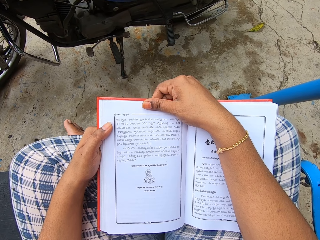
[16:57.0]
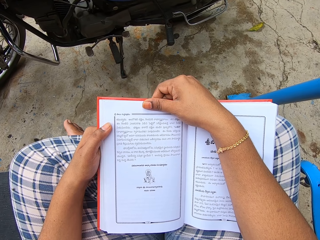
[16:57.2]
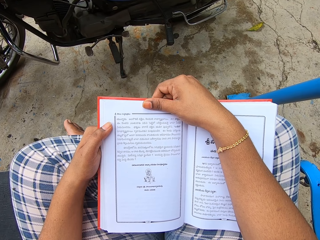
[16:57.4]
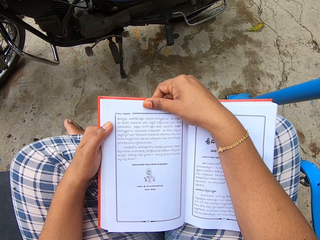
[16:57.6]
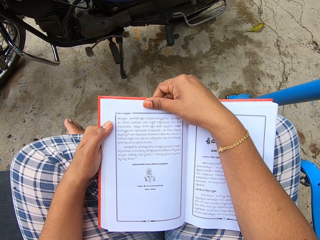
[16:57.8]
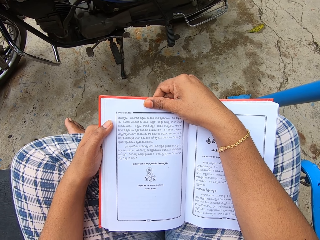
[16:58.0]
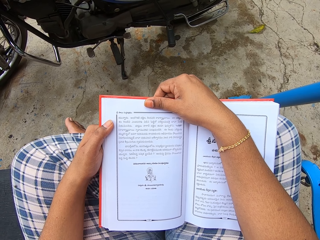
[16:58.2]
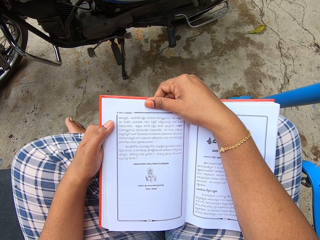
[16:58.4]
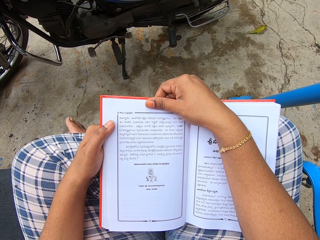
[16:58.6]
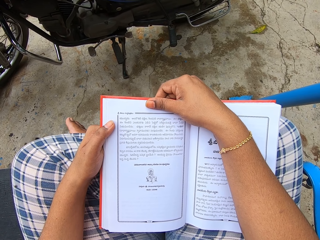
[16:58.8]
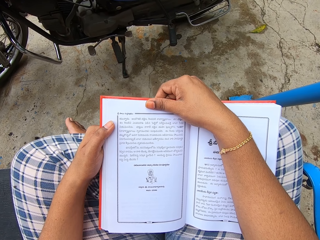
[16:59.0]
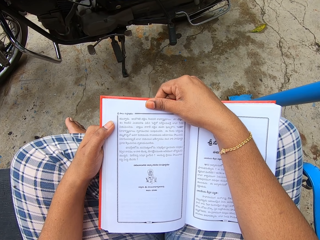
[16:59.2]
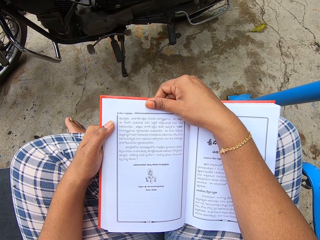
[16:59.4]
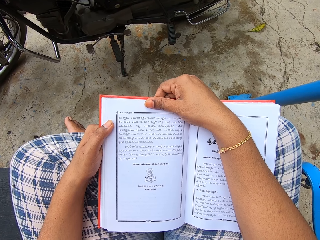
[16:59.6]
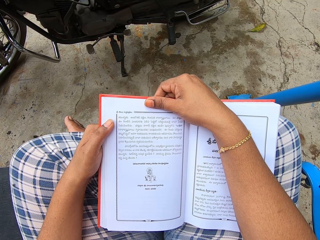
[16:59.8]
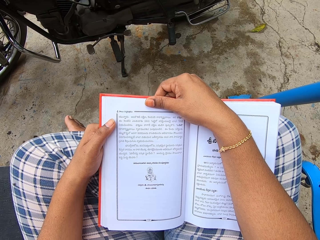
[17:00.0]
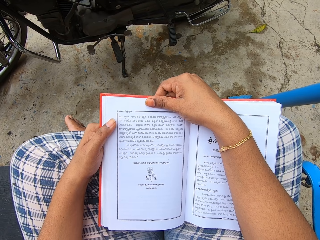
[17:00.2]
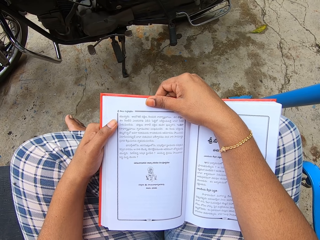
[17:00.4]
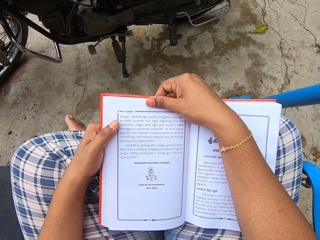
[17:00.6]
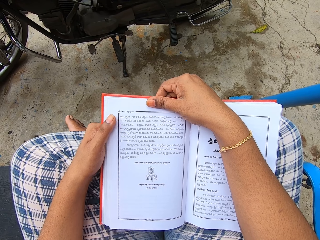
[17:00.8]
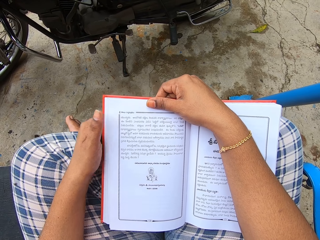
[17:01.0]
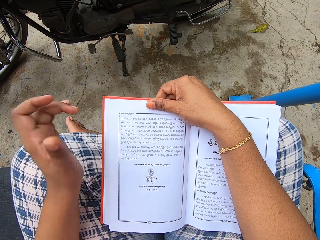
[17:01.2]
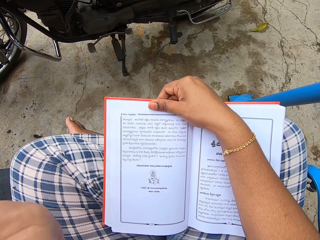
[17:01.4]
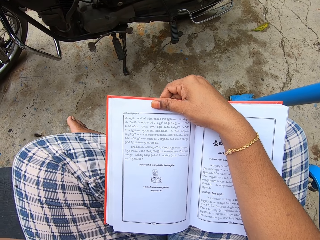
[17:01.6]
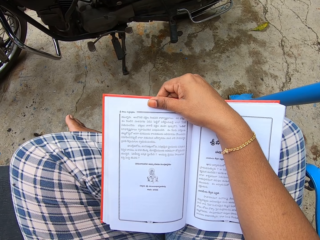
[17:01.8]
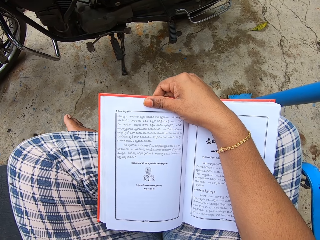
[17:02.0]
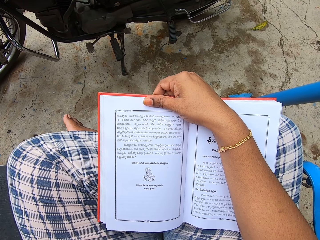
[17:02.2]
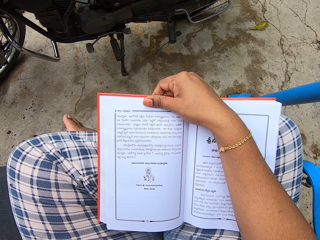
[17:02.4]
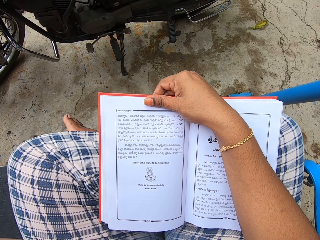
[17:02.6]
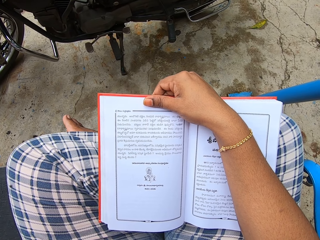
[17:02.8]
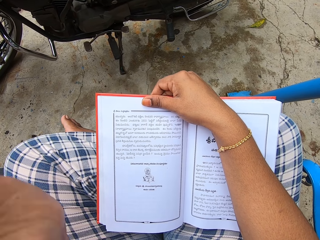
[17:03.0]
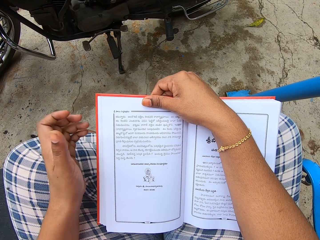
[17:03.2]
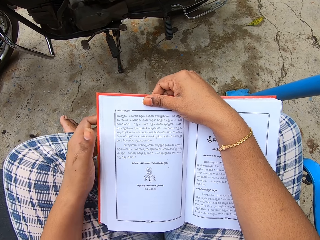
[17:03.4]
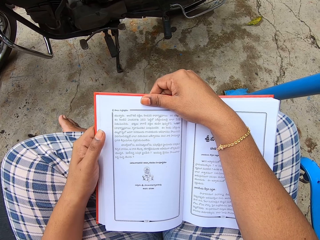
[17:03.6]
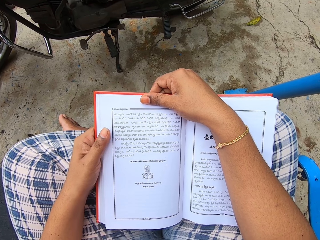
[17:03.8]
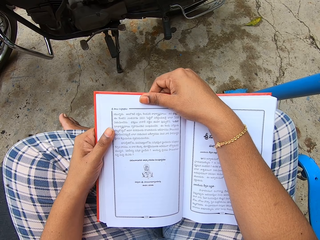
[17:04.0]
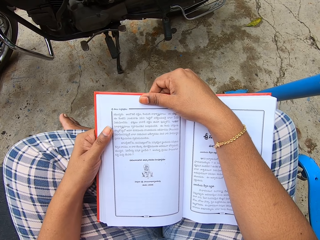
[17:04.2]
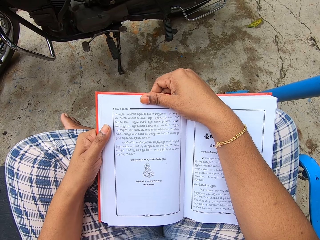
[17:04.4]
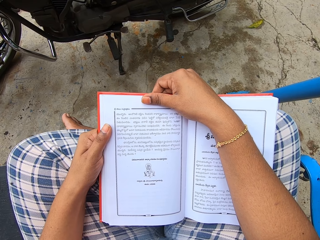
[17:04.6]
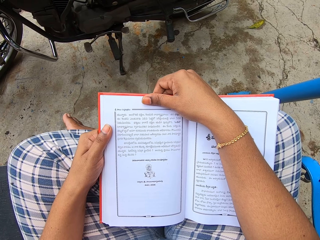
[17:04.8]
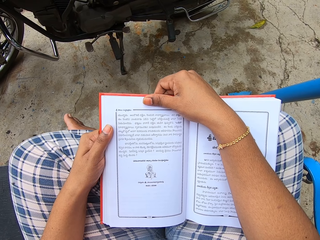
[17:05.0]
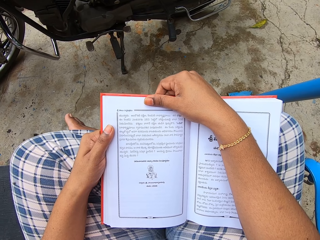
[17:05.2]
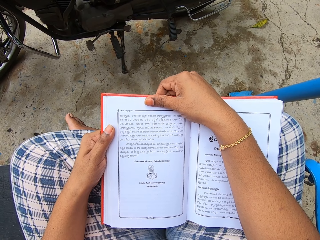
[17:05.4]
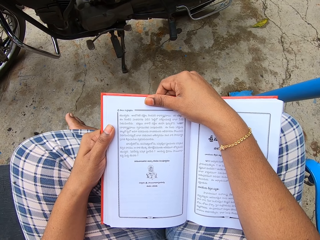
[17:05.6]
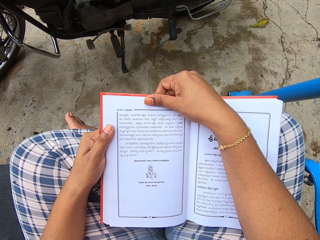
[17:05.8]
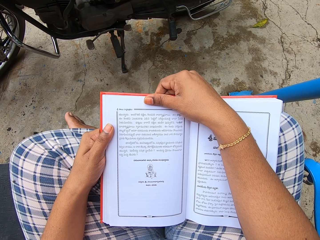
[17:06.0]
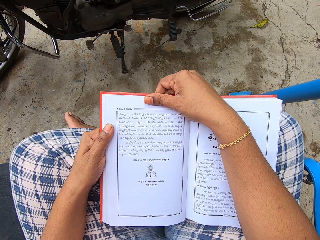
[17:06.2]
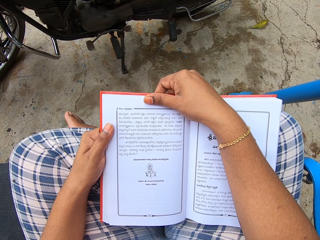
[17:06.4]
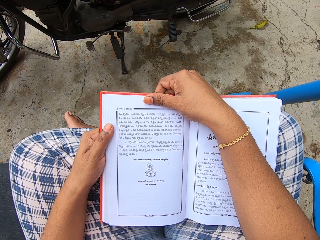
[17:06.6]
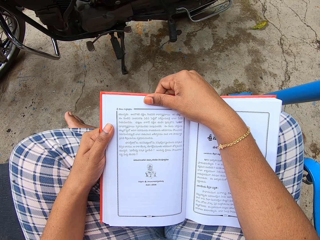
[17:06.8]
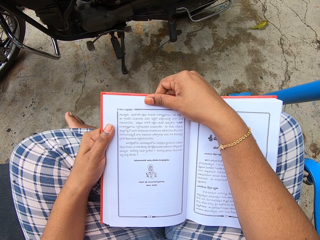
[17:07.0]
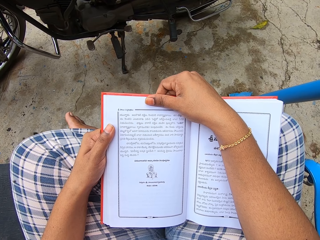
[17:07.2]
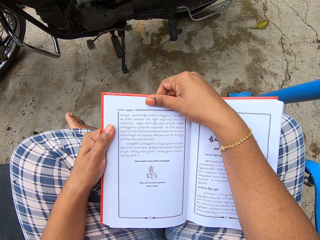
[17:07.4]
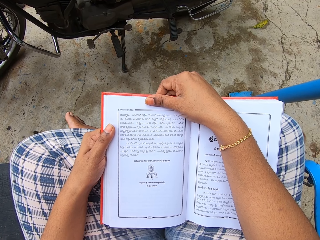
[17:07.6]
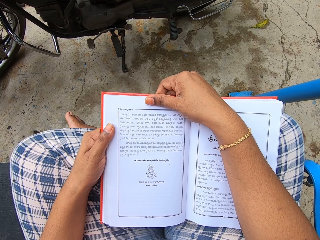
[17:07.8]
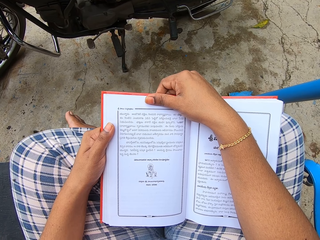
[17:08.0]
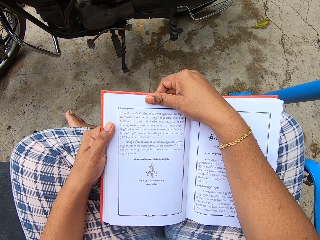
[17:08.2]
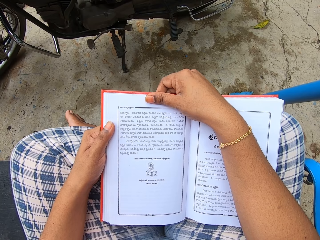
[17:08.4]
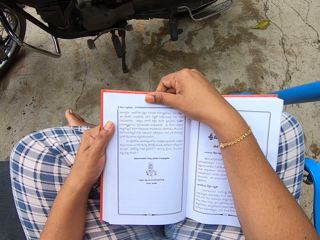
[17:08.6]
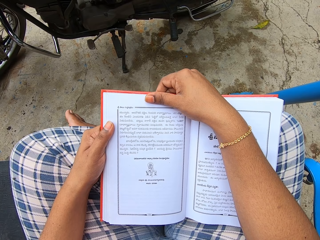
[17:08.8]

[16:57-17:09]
The camera wearer touches their face. They lift their hand. They hold a book.

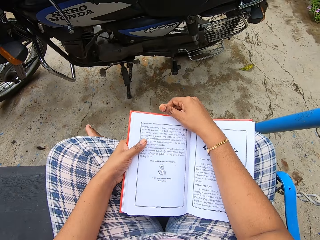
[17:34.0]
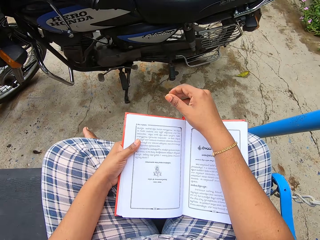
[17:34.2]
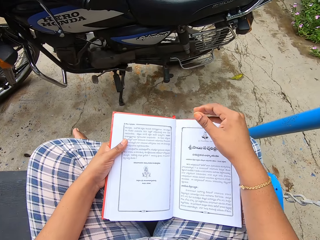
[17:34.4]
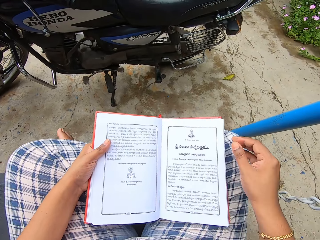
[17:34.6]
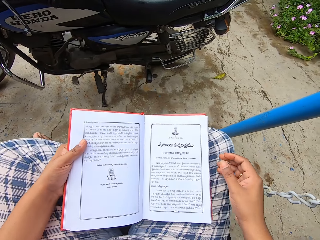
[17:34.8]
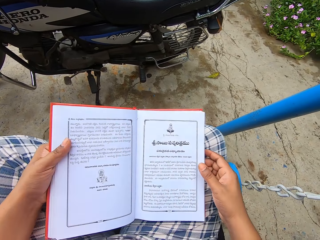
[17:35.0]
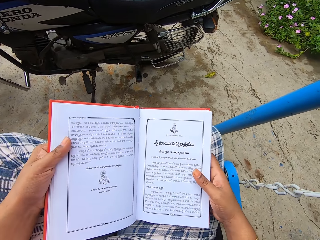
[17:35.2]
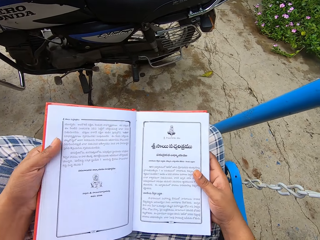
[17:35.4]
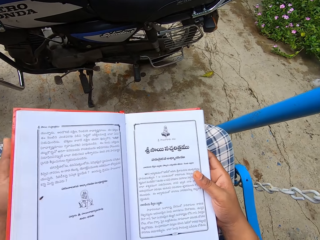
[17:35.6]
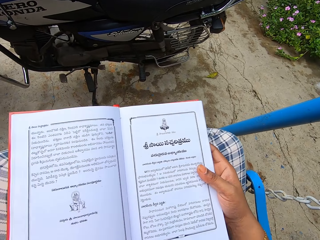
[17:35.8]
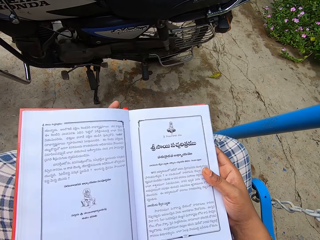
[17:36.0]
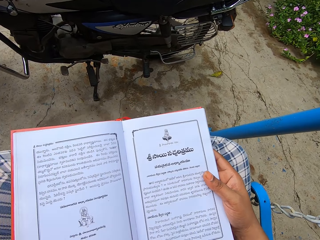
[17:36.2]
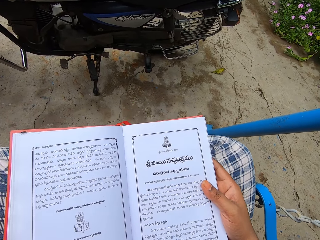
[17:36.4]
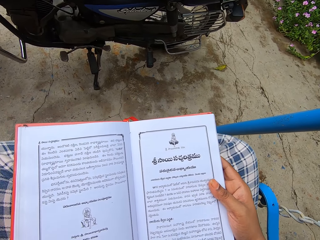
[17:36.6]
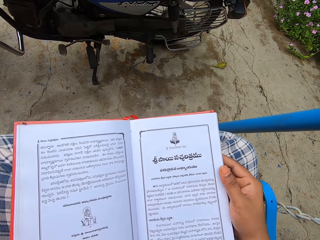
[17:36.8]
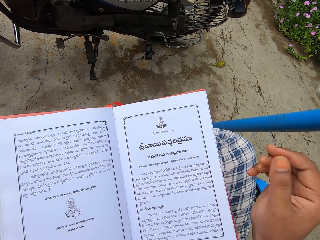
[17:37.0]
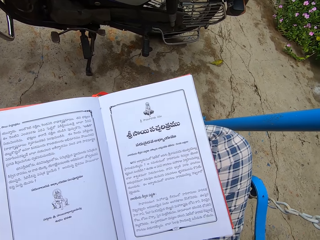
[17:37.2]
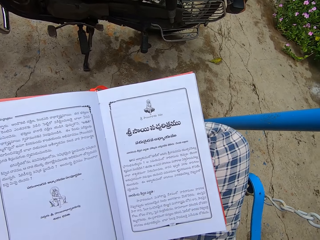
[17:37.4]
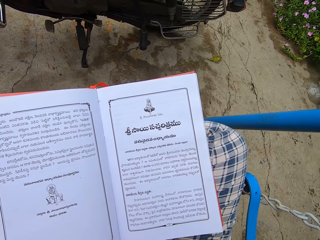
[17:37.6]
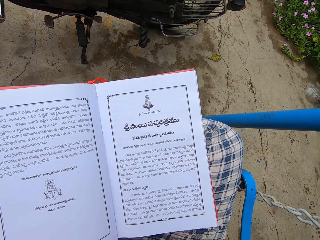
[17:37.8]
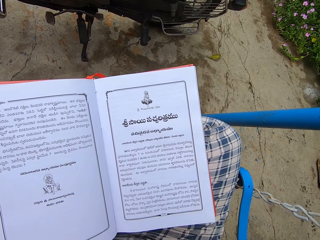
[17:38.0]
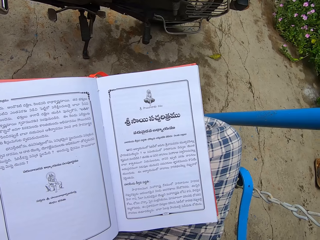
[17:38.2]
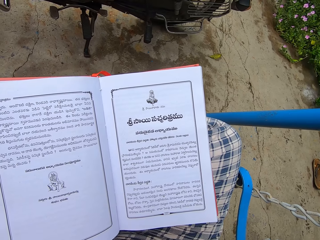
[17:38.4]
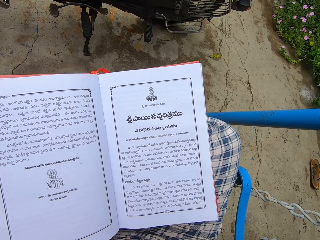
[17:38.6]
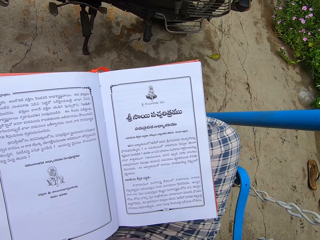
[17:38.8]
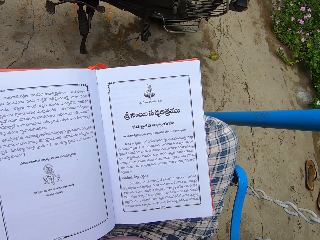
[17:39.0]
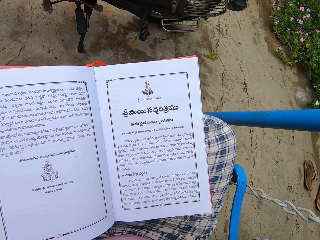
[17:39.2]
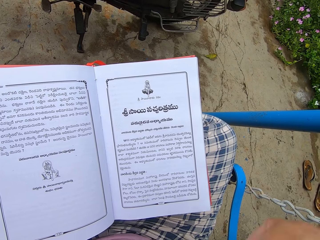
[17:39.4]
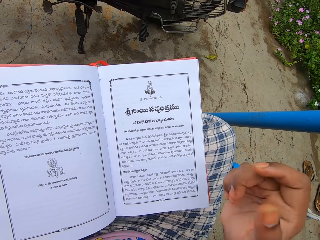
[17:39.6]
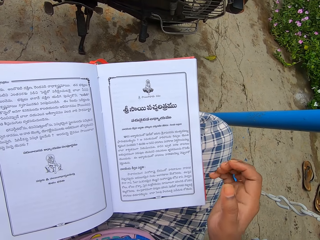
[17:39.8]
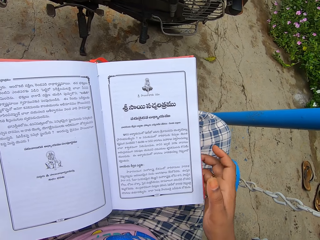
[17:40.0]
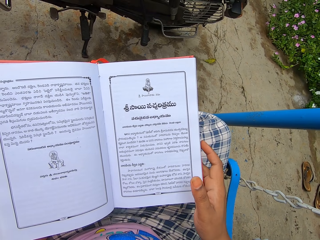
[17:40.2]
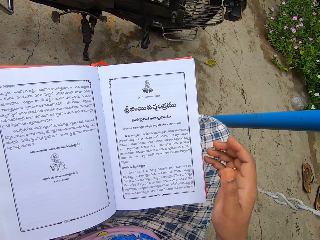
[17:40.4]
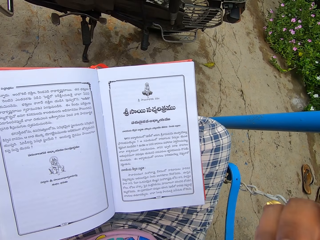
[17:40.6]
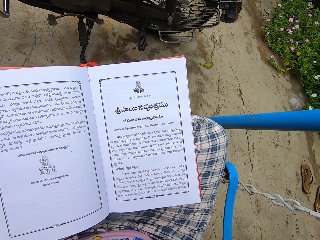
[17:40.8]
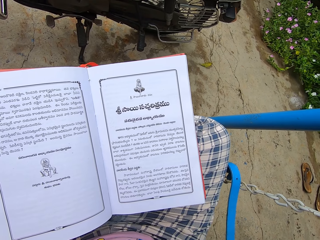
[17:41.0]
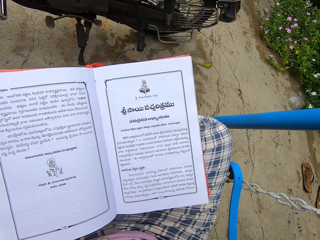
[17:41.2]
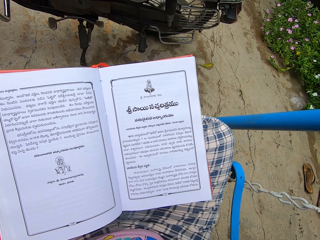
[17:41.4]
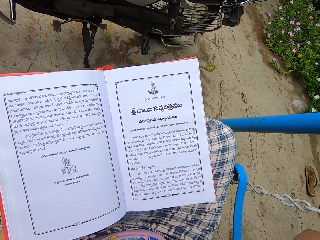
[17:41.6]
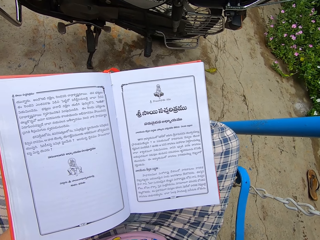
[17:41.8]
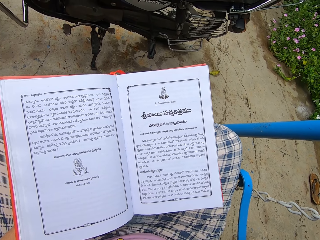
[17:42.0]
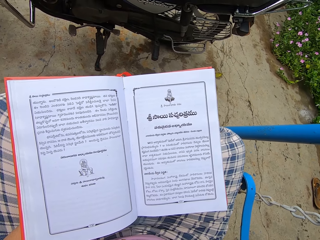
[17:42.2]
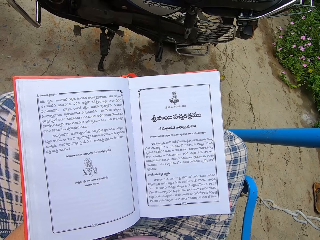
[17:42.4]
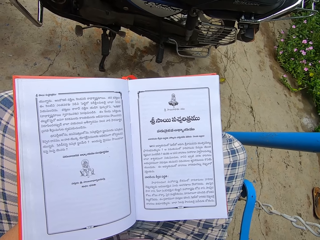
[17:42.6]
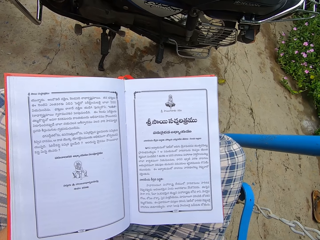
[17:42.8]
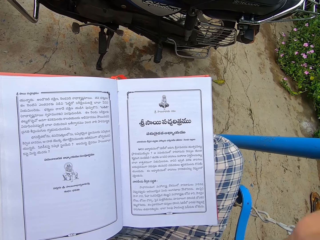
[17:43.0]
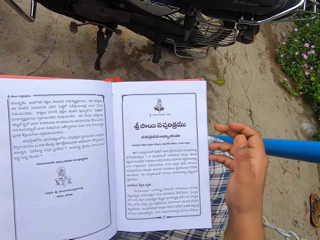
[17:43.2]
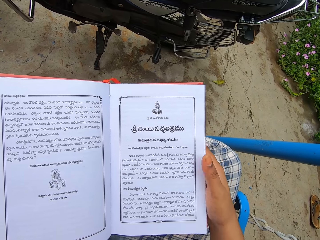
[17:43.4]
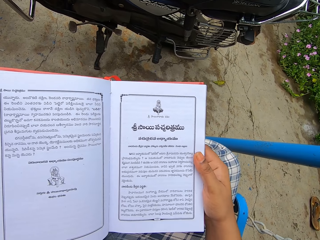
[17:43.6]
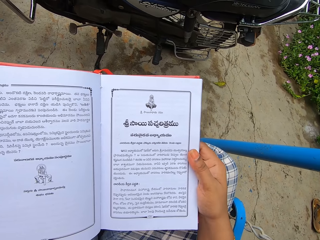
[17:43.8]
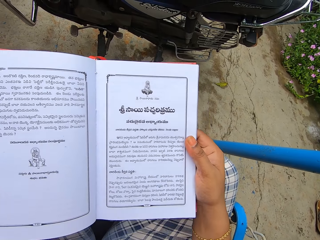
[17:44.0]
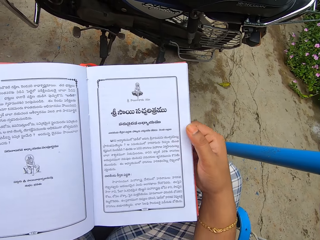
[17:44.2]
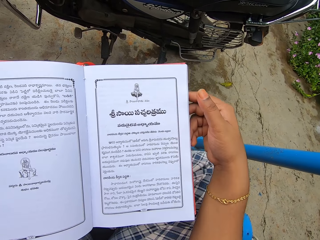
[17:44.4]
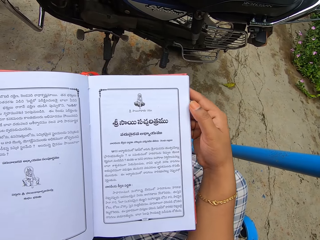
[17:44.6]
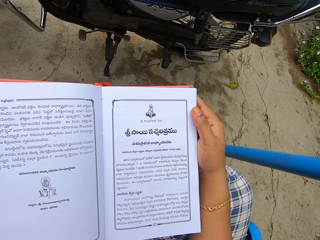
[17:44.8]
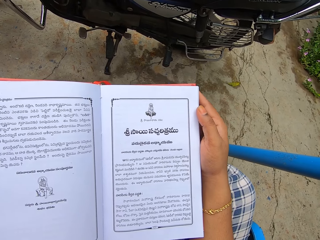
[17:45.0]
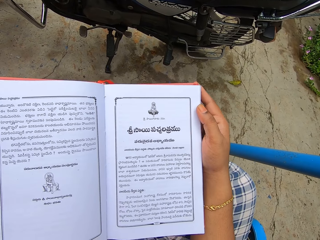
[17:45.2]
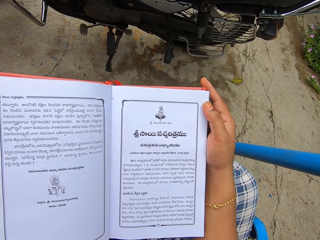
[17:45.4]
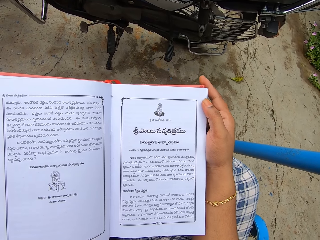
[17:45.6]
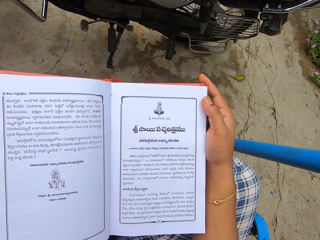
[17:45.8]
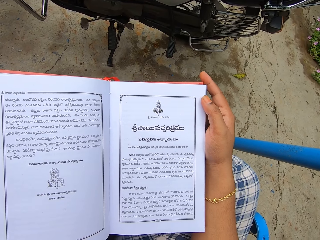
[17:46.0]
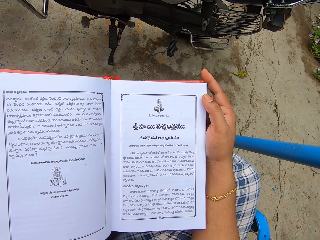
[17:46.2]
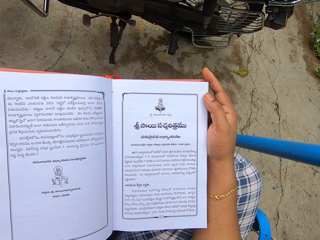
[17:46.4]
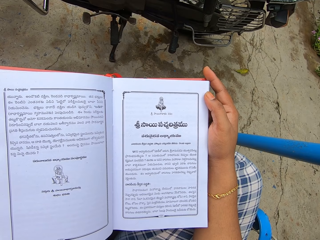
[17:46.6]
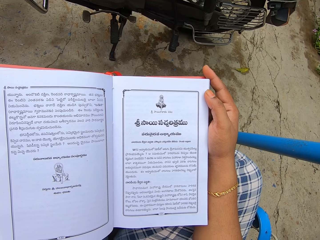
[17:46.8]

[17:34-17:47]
The camera wearer holds a book. They move their hand under the book. They touch their face. They move their hand away. They touch their face. They move their hand away. They touch the book with their hand. They hold the book.
